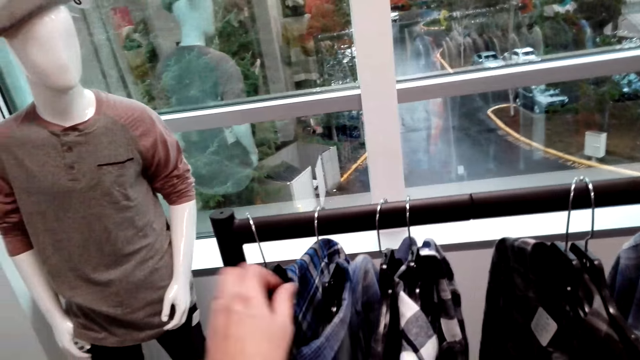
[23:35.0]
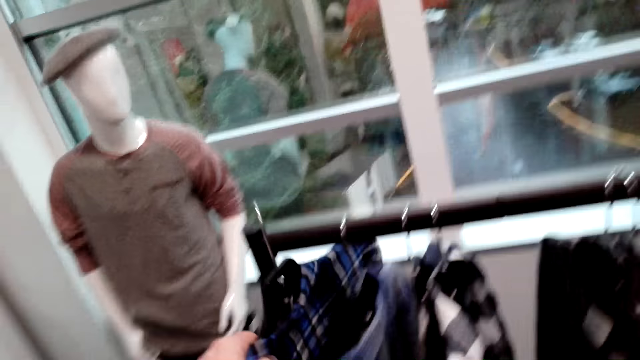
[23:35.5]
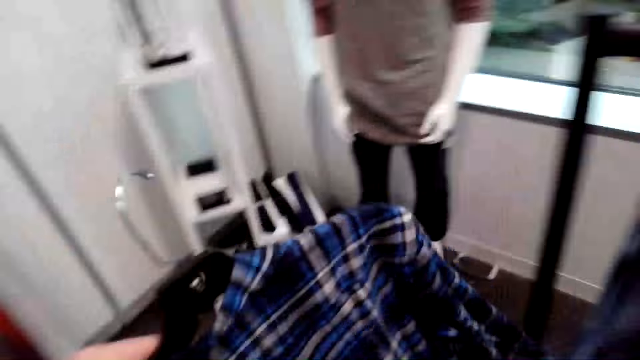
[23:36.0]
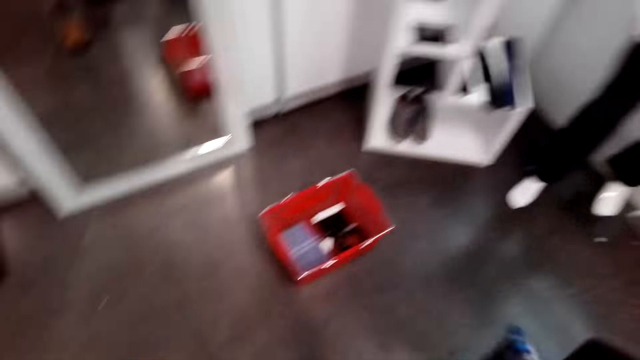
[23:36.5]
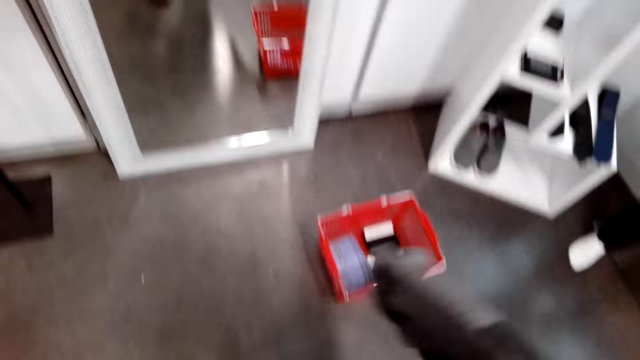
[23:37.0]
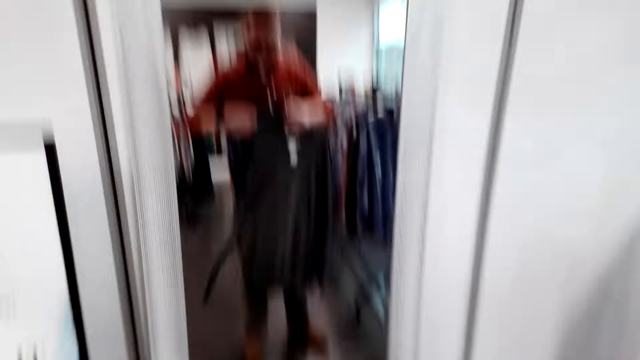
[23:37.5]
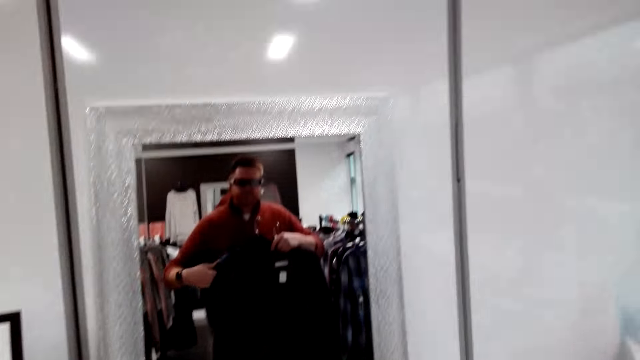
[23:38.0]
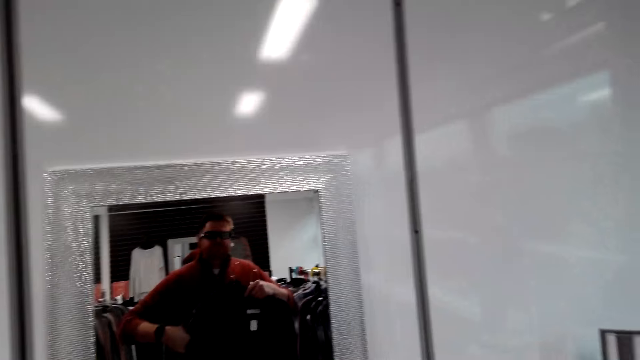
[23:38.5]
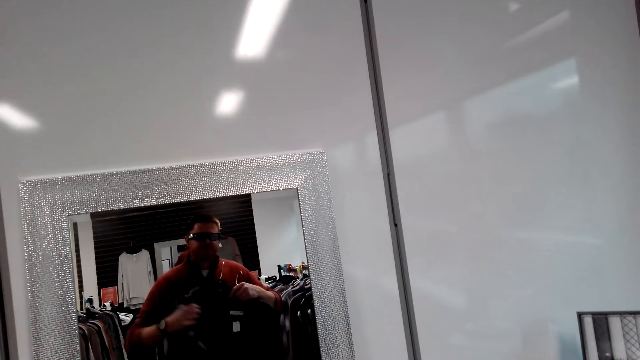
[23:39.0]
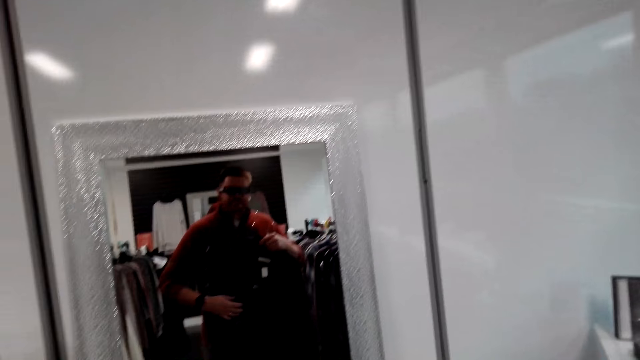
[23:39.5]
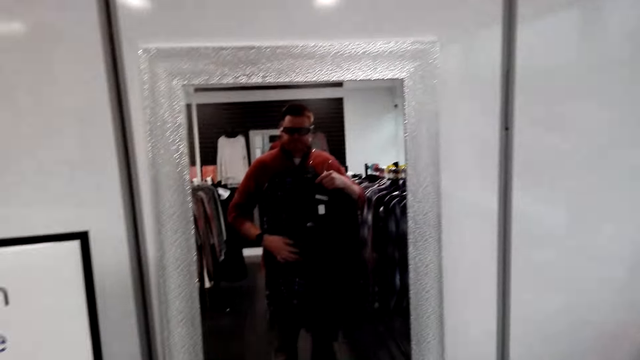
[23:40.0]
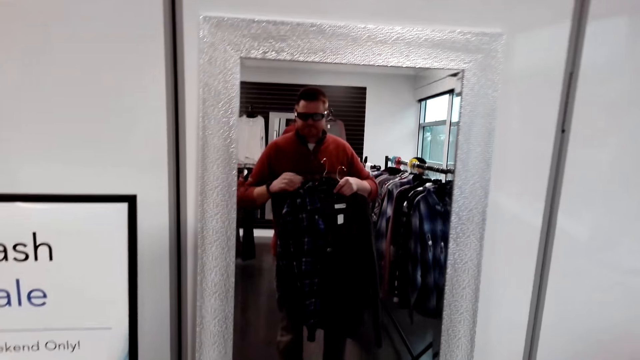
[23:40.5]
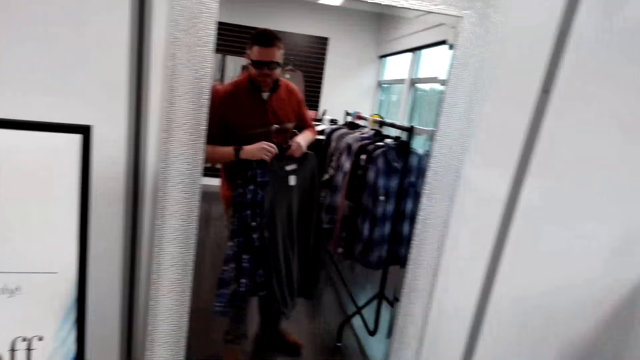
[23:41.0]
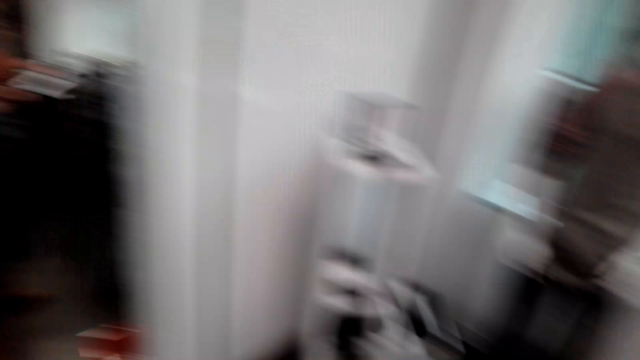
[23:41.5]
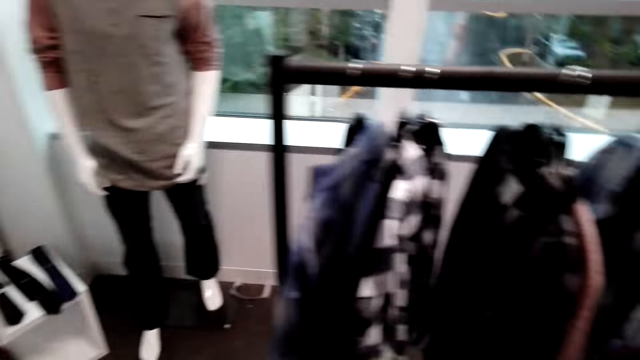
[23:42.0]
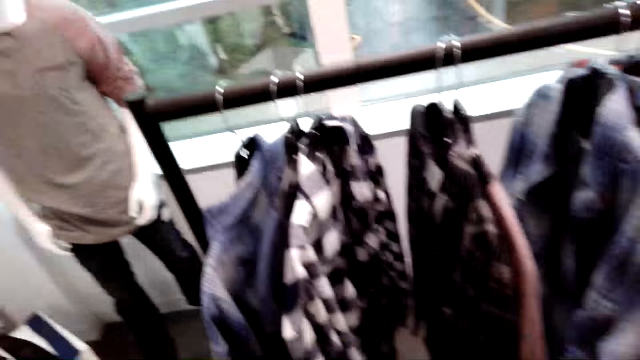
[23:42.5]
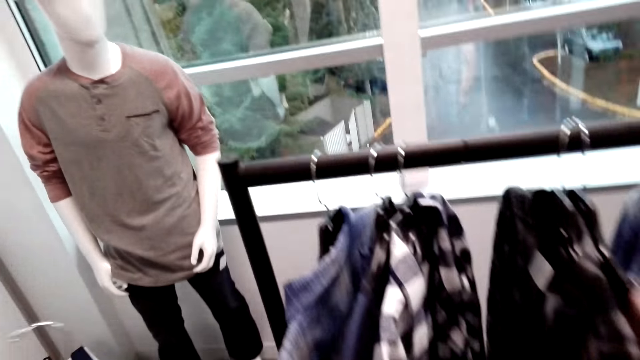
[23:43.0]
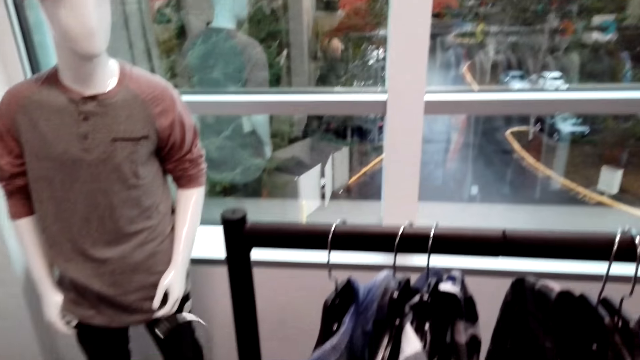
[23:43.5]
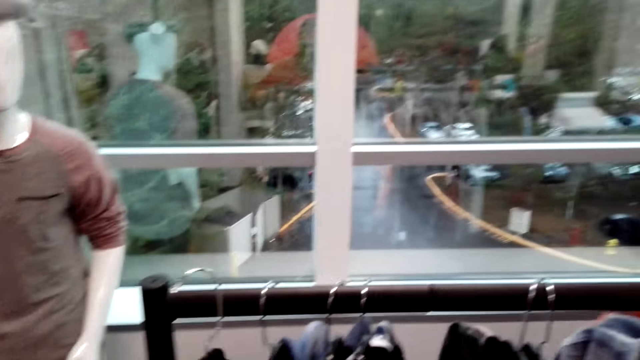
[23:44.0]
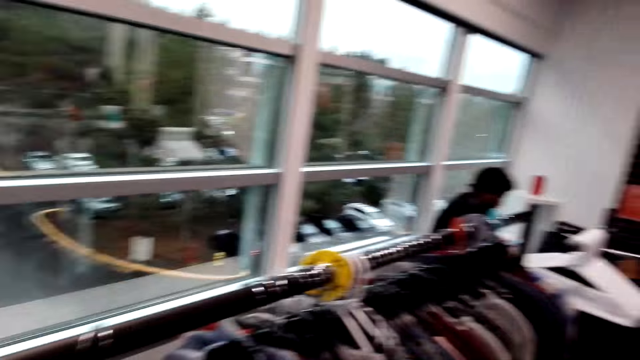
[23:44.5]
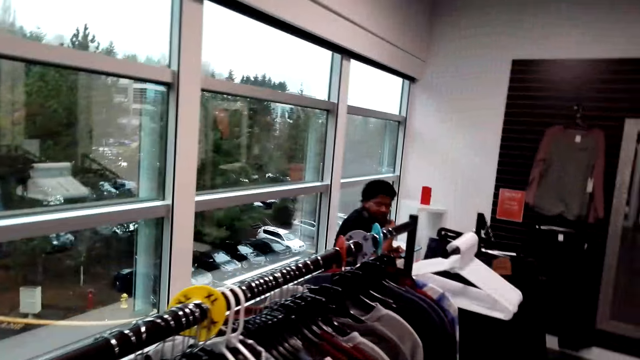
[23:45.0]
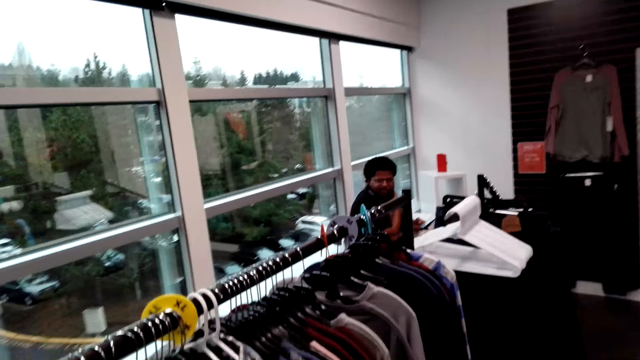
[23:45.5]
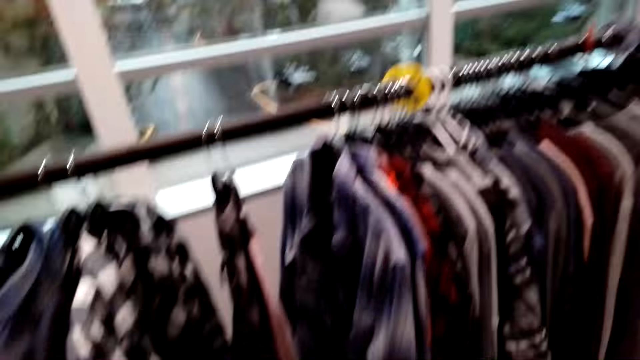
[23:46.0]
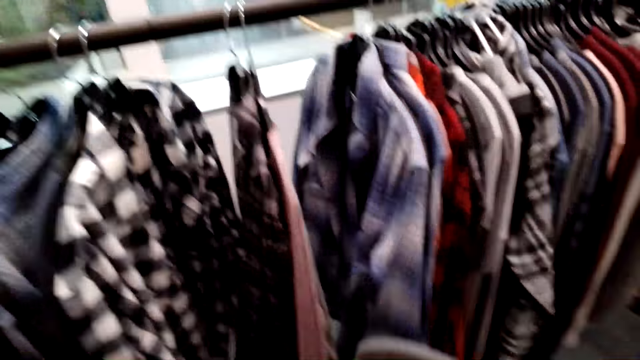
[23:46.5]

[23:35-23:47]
The camera wearer picks up the shirt from the cloth rack. They hold the shirt and make a step. They look at themselves in the mirror. They return the shirt on the cloth rack. A man converses with the camera wearer.

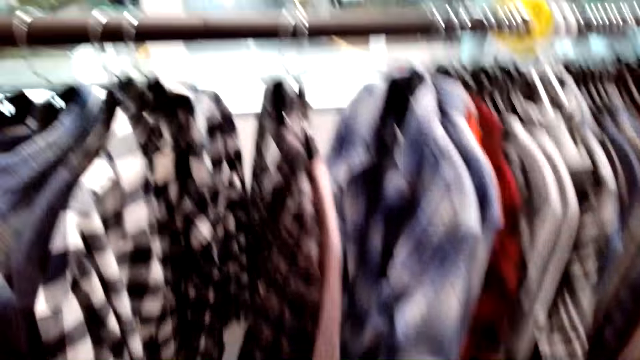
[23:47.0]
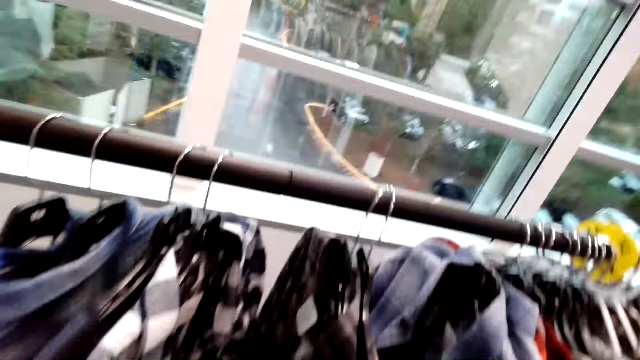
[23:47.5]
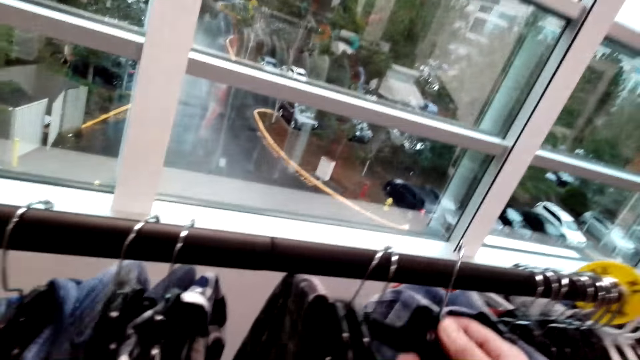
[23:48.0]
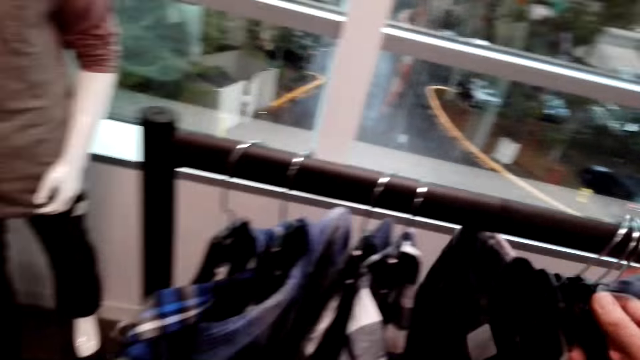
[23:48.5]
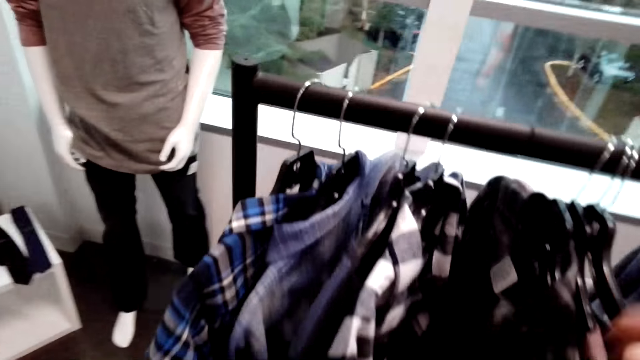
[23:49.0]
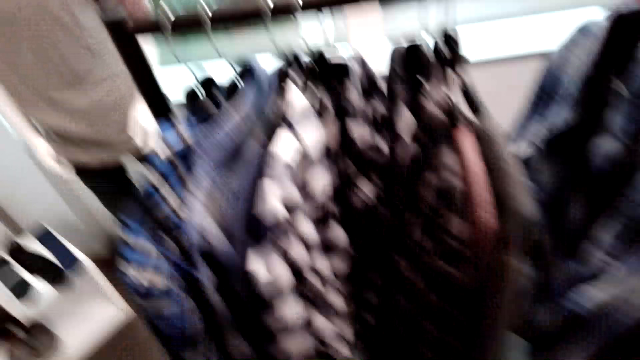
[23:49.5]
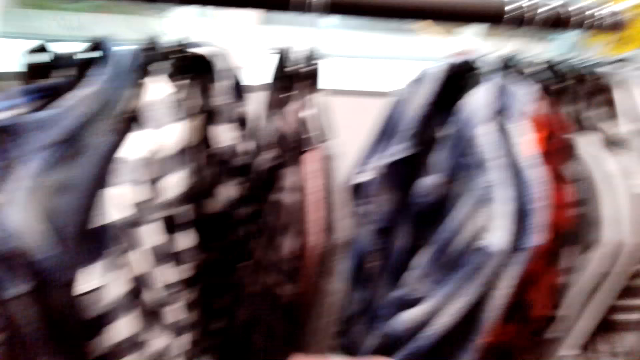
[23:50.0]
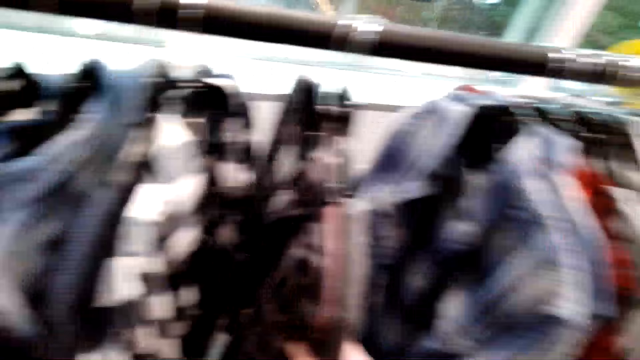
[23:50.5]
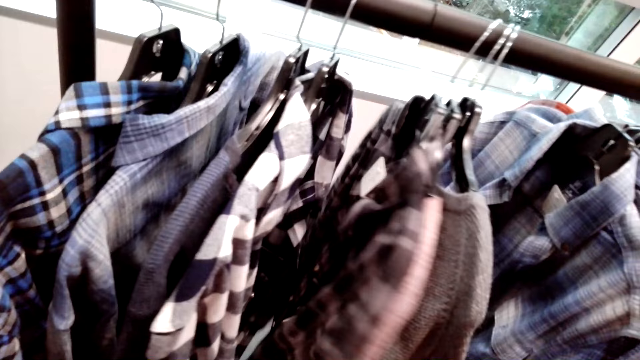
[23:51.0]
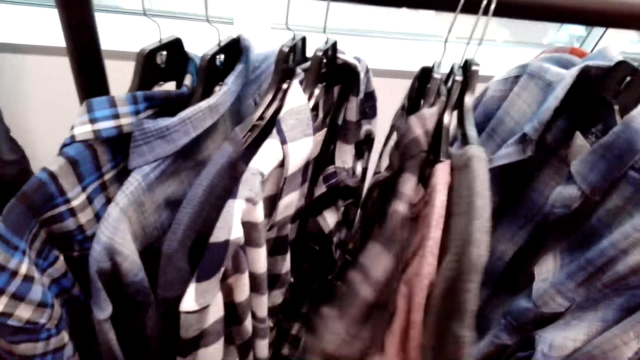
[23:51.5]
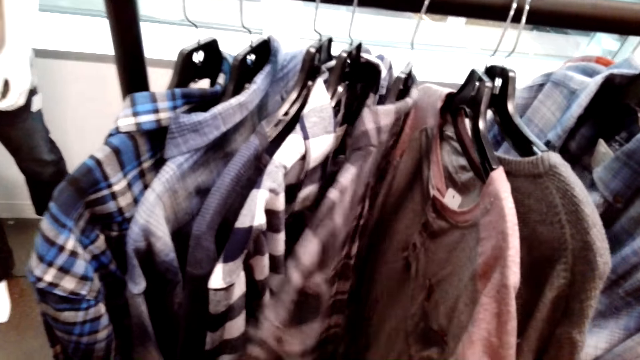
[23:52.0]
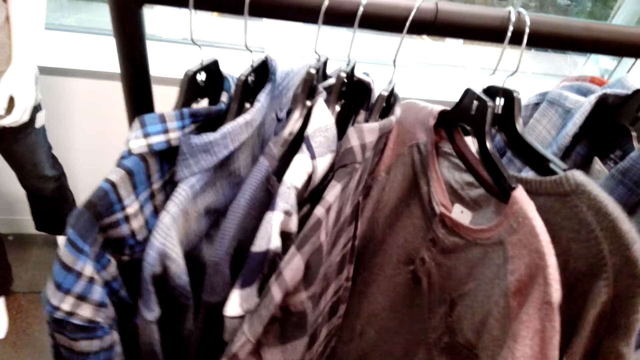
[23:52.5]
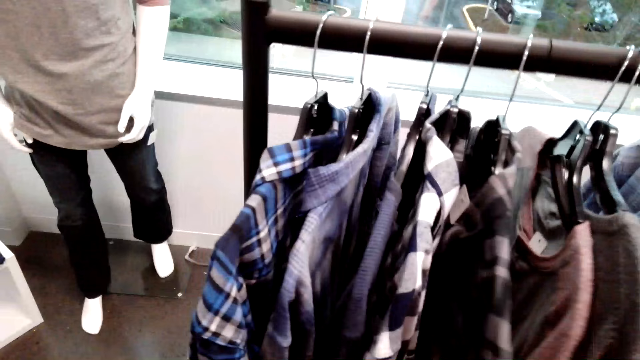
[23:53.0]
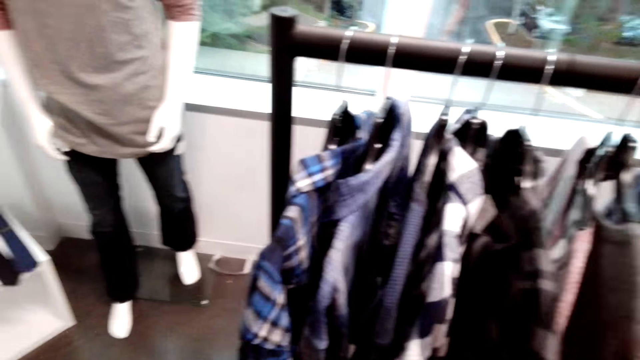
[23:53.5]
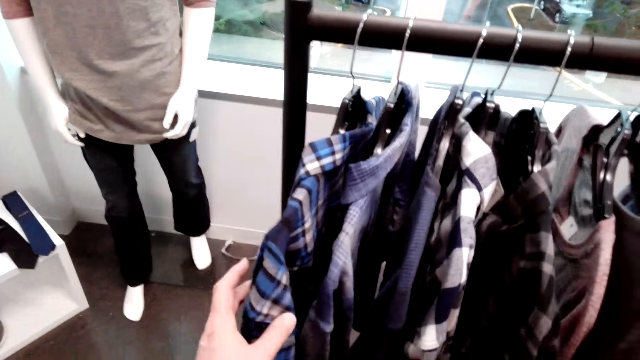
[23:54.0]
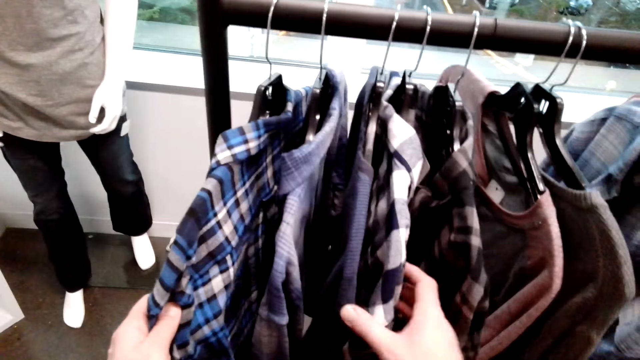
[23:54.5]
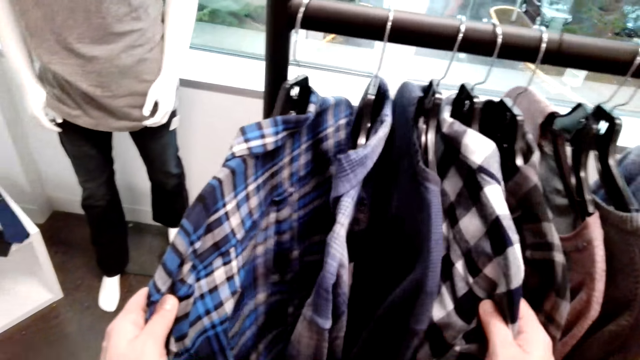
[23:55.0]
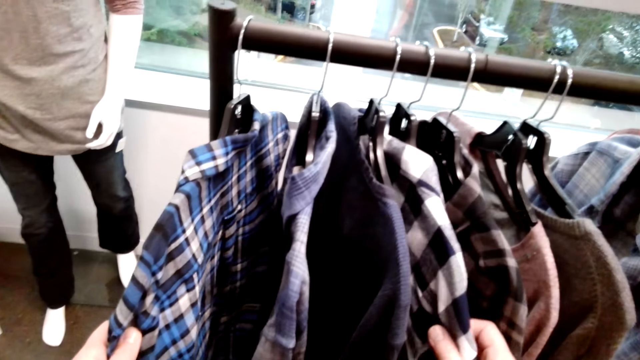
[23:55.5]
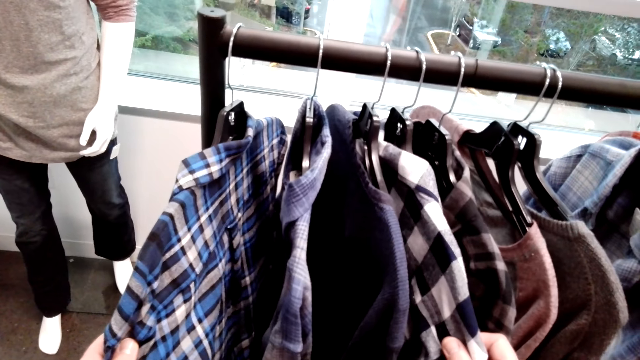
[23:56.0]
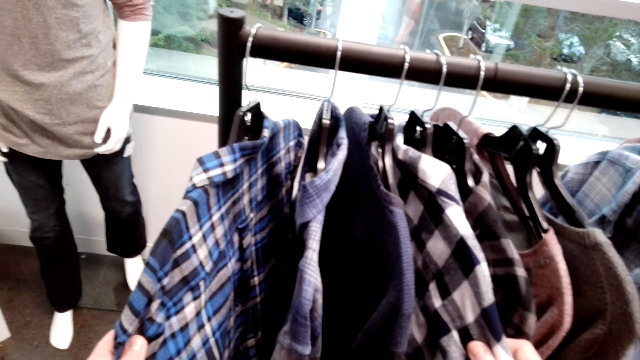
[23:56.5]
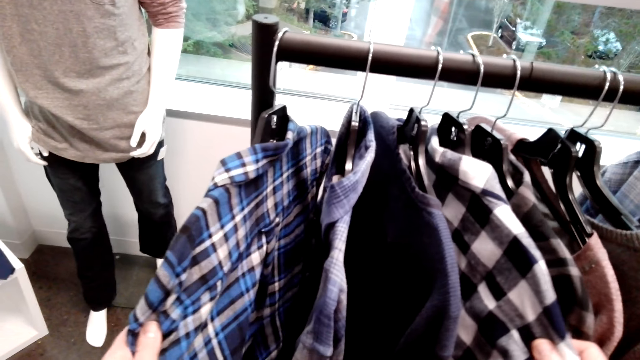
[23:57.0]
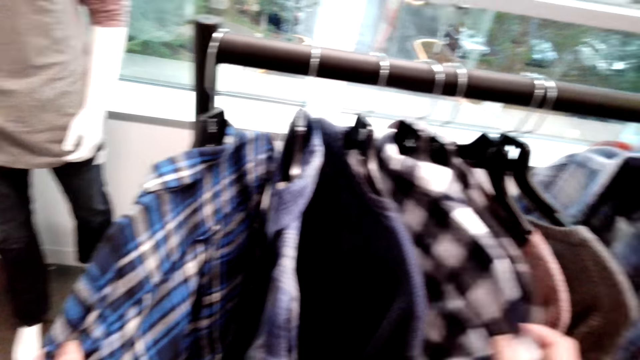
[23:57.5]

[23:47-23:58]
The camera wearer puts the shirt on the shirt rack. They touch the shirts. They select the shirts from the rack.
